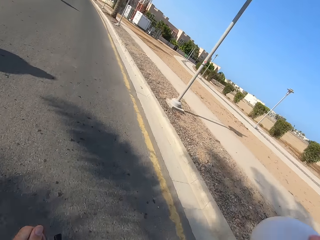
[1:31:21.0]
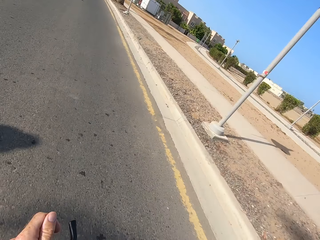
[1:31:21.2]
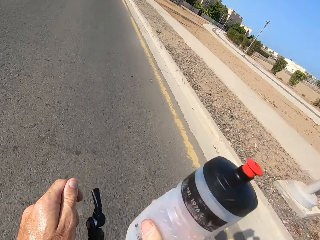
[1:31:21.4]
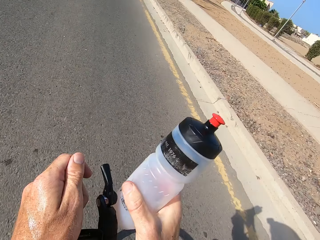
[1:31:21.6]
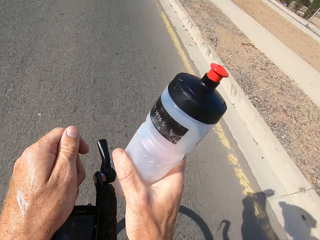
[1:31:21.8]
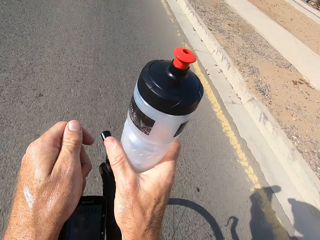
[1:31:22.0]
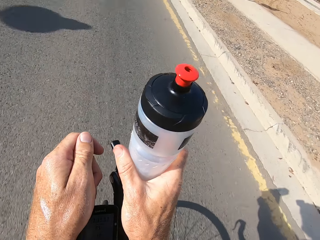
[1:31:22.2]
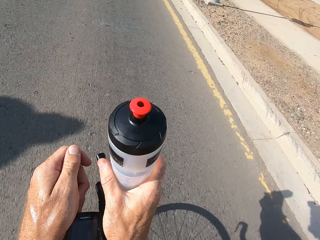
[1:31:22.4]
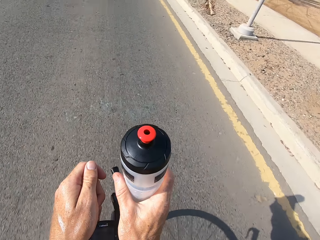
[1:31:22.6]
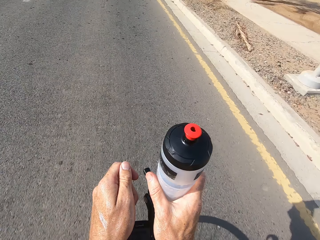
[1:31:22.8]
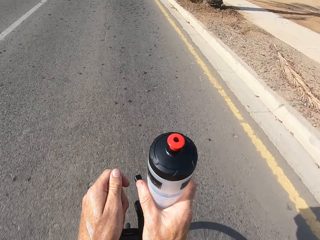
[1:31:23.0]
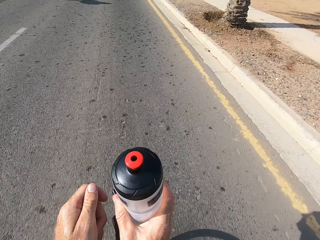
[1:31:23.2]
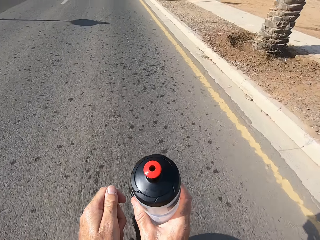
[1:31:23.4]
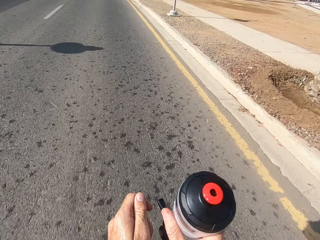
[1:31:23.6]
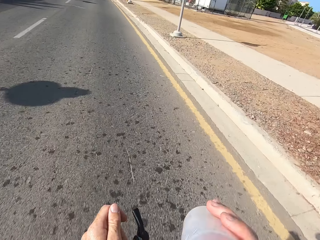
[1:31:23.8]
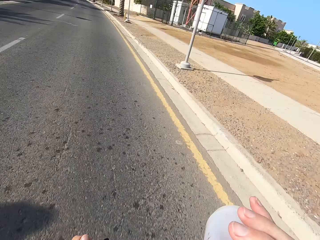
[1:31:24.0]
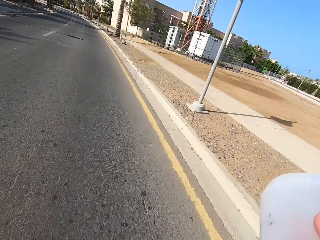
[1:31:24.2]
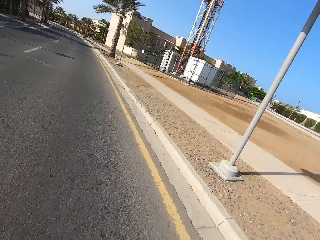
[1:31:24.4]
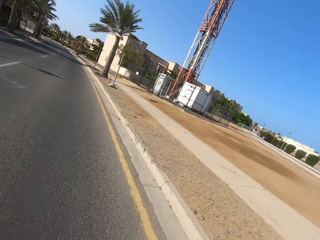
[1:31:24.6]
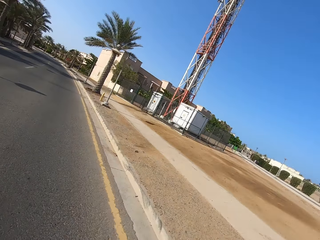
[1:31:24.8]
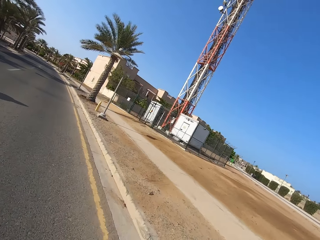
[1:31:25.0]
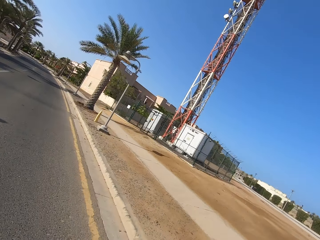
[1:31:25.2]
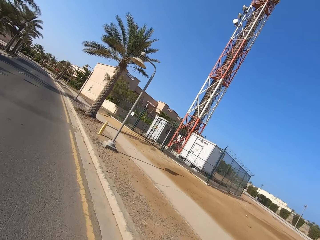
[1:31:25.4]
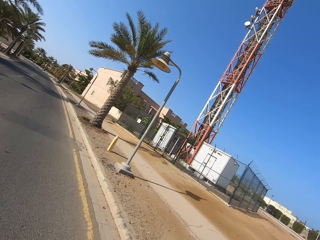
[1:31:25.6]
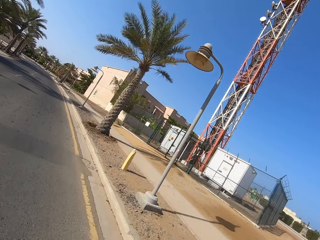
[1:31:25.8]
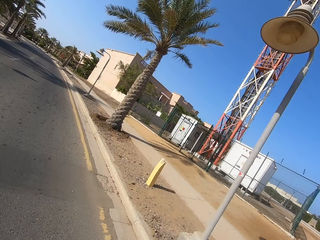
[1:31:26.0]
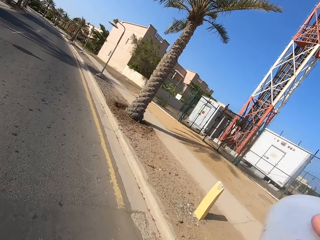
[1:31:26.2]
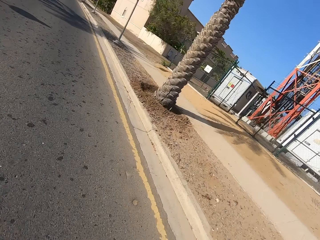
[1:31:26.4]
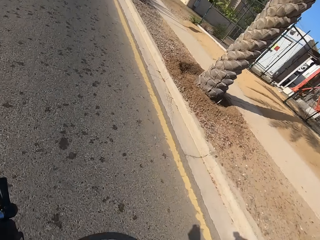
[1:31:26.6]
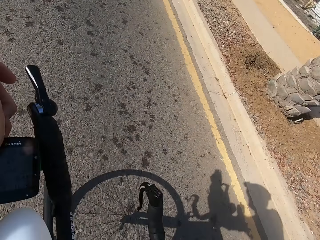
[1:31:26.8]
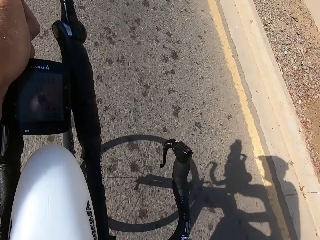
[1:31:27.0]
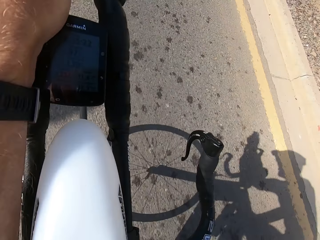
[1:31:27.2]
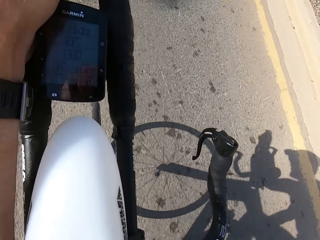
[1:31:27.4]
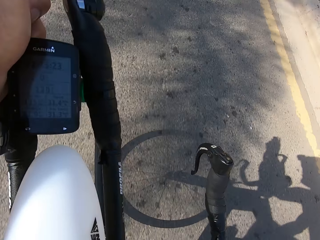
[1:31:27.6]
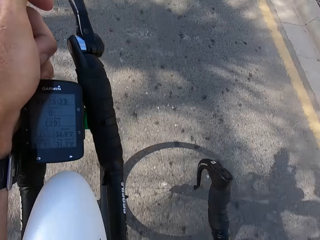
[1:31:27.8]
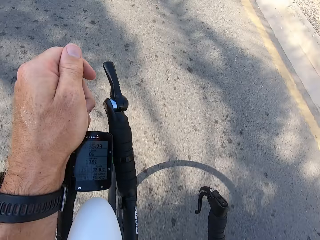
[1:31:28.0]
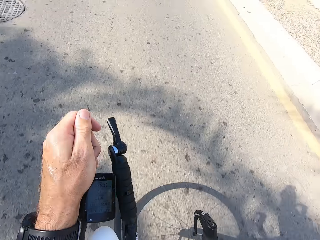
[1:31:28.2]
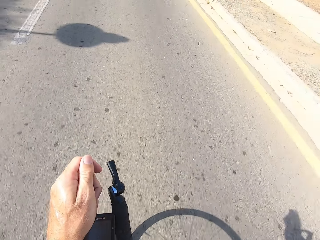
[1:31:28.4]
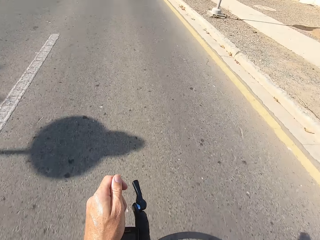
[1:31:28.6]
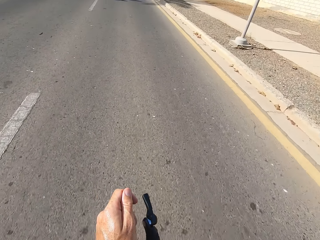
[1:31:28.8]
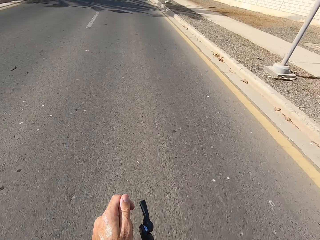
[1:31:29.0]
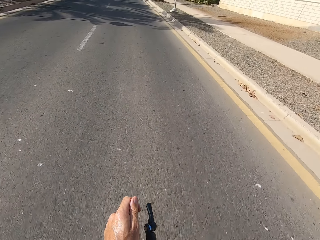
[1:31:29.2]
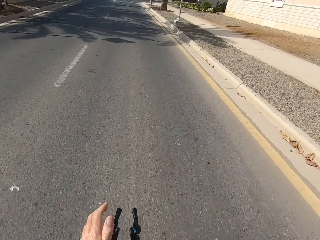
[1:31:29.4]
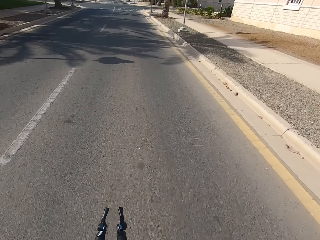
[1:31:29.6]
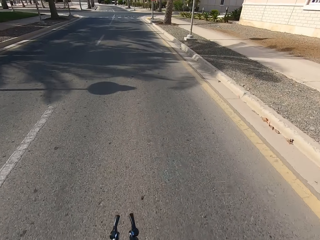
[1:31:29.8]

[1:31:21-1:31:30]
The camera wearer holds a water bottle. They drink the water. They cycle.
